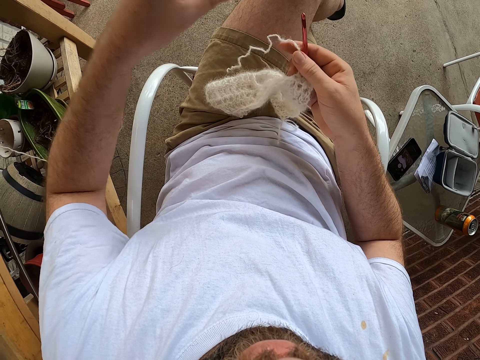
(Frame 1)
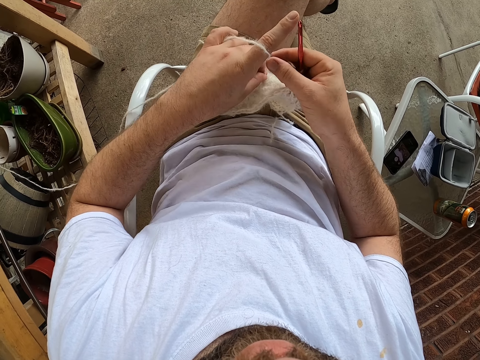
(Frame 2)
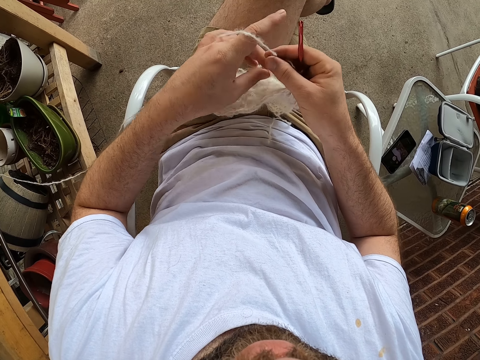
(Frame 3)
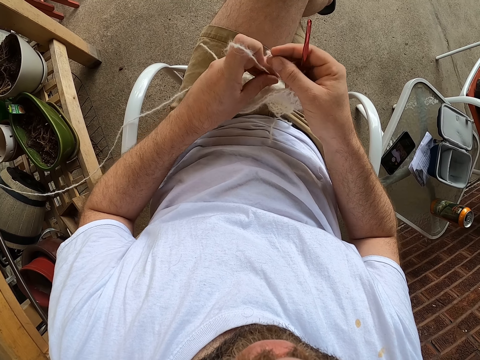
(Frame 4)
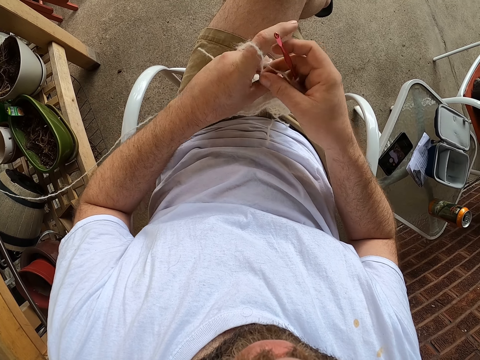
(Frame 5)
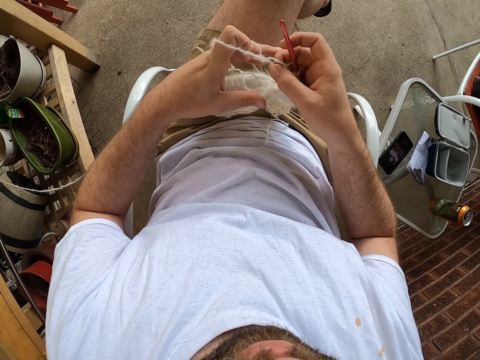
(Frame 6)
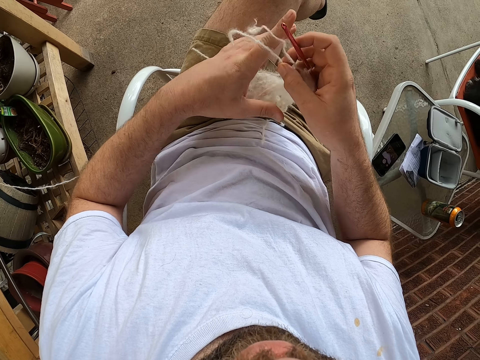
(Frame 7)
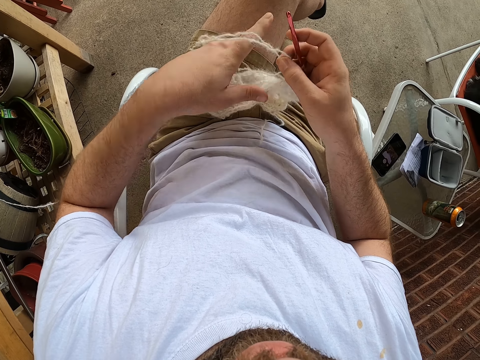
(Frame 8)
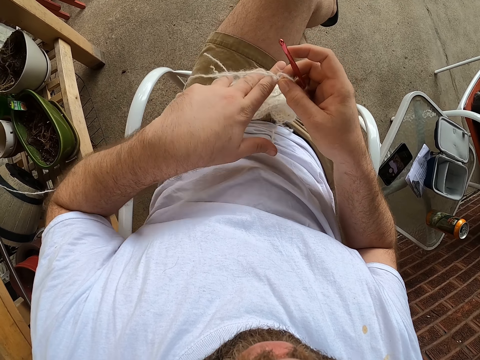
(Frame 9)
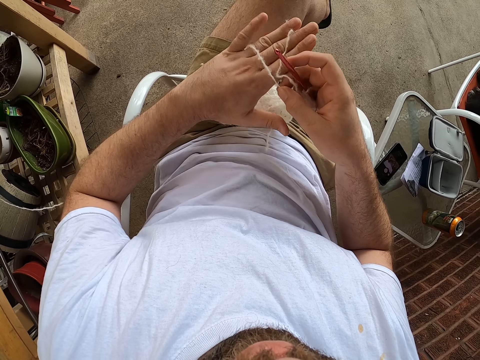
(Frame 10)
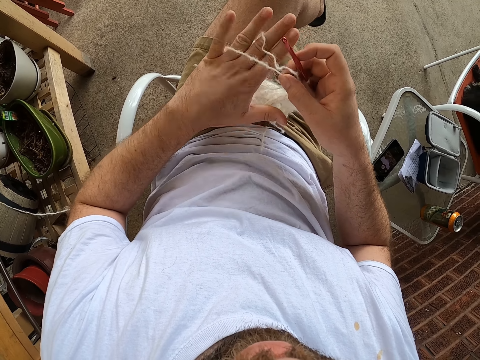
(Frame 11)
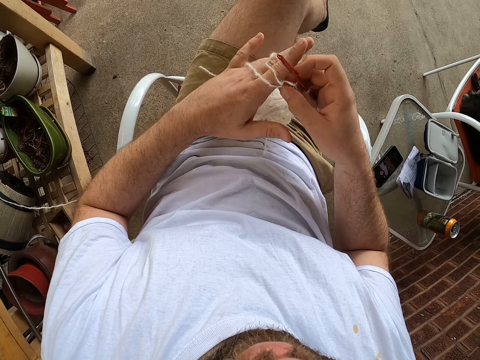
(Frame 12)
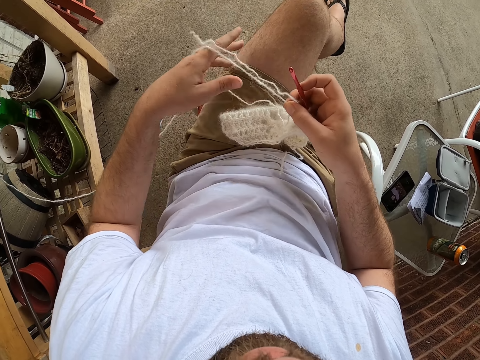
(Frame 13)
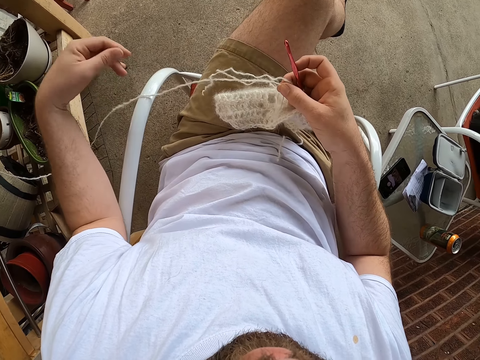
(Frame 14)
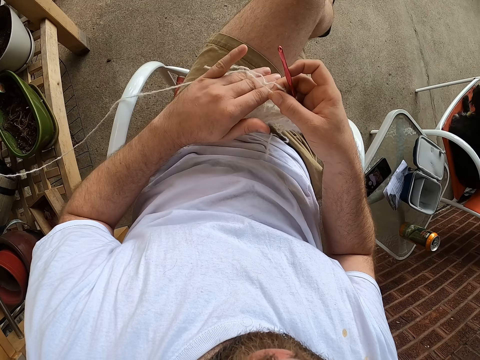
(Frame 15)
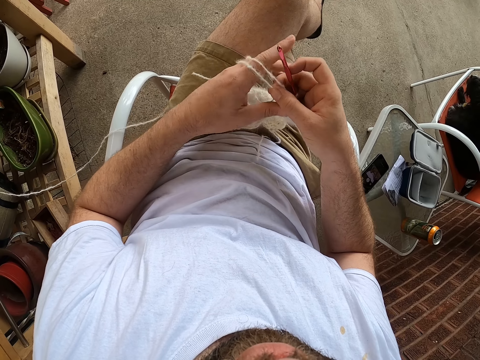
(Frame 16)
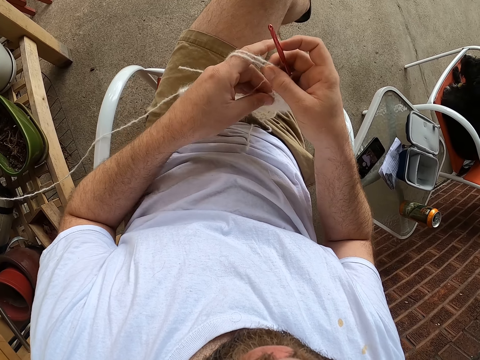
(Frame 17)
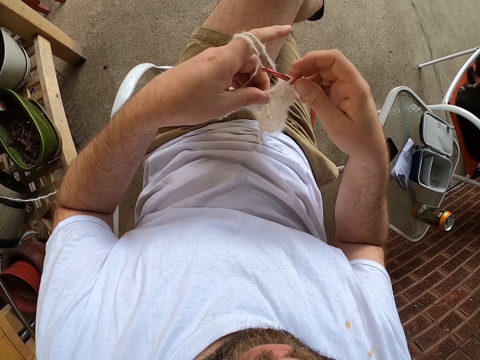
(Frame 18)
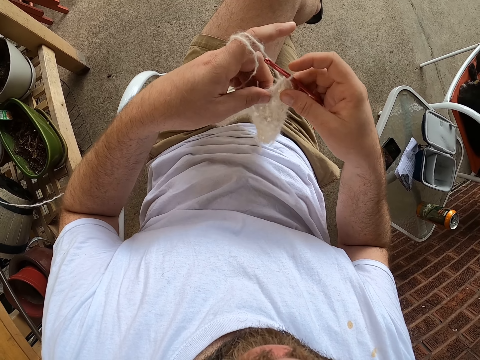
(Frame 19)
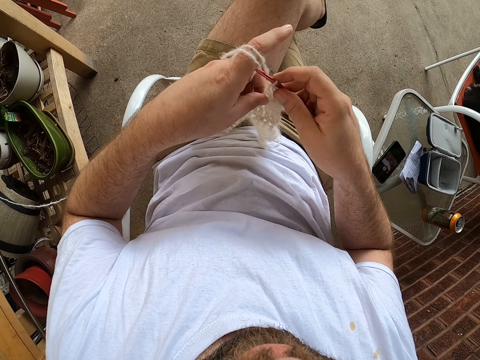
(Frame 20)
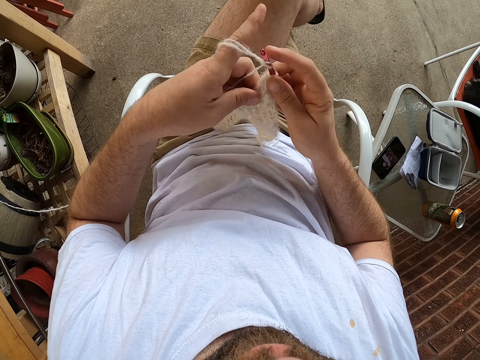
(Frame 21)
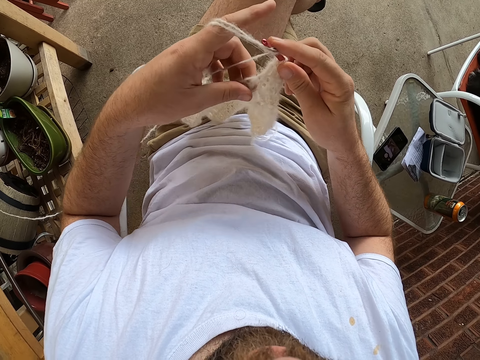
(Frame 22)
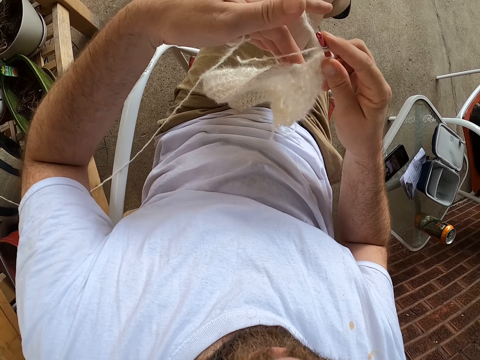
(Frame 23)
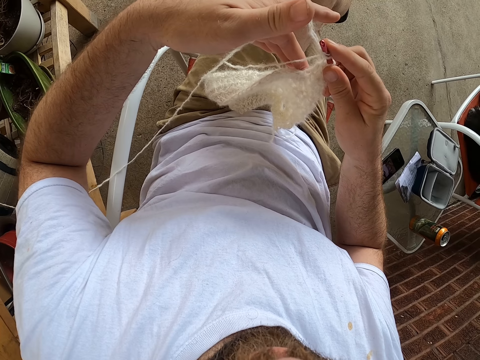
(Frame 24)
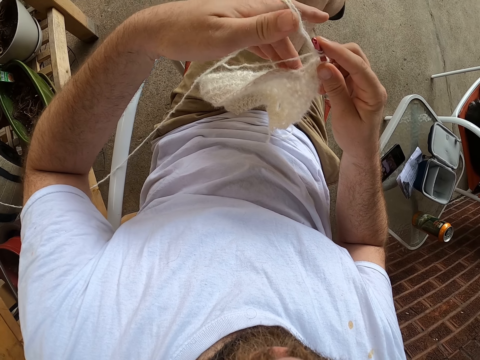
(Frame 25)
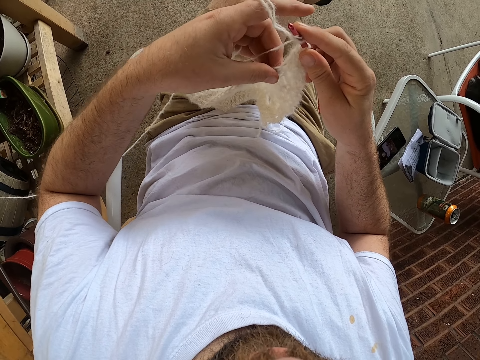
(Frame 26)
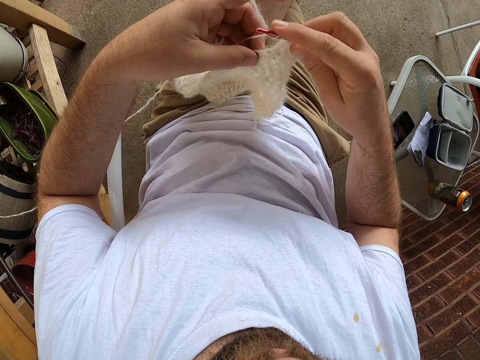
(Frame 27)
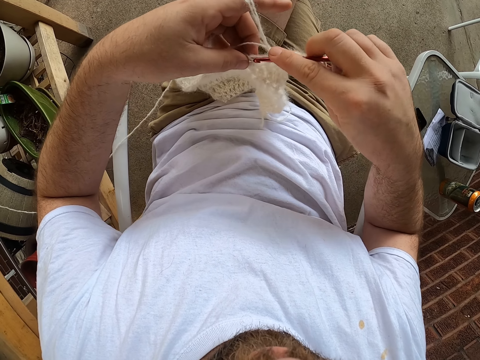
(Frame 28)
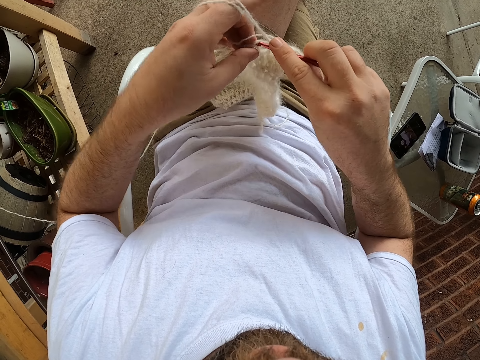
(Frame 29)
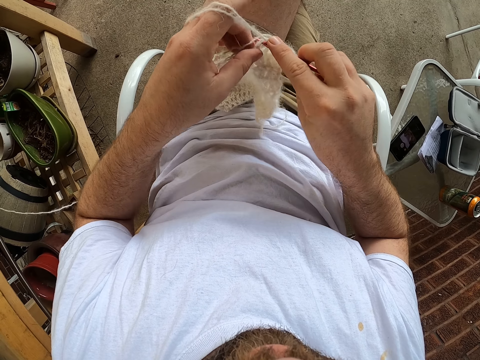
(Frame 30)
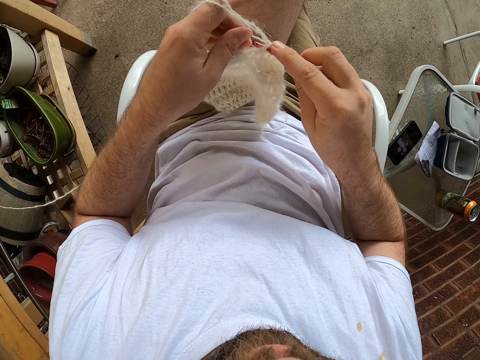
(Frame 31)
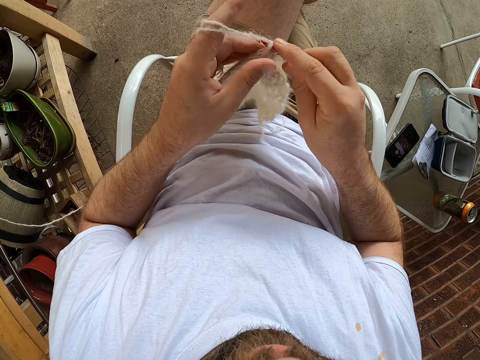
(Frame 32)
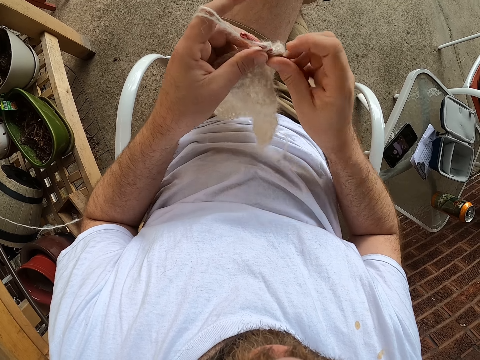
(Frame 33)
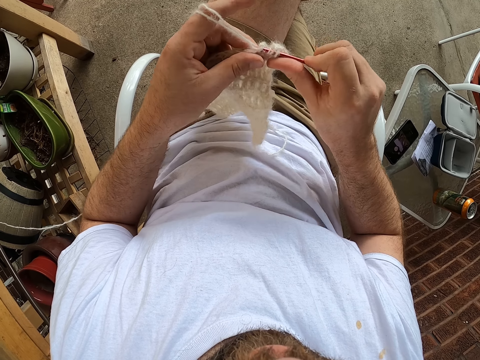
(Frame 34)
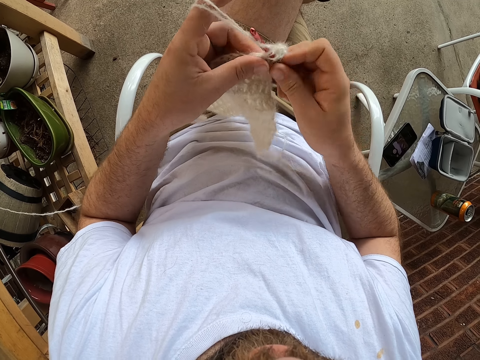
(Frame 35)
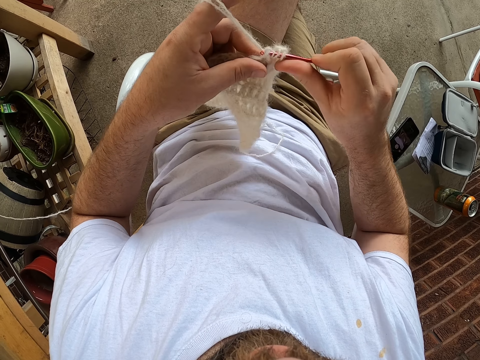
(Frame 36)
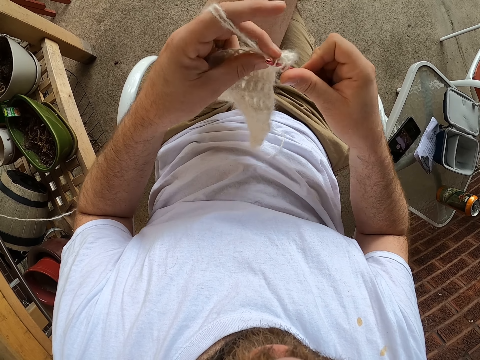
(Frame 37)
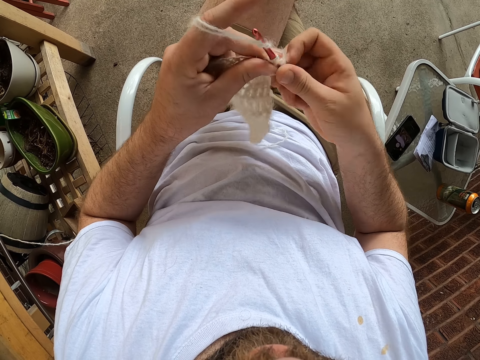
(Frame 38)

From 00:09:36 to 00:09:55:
The camera wearer wraps the yarn over his left hand's fingers. He sews a fabric. He knits the yarn with the knitting pin.

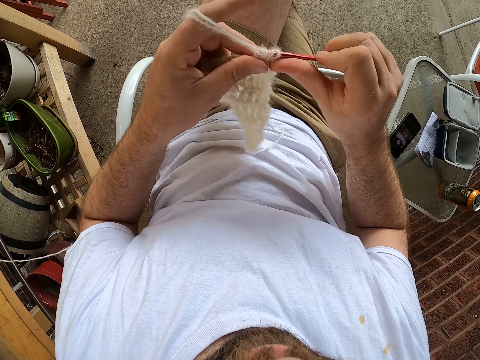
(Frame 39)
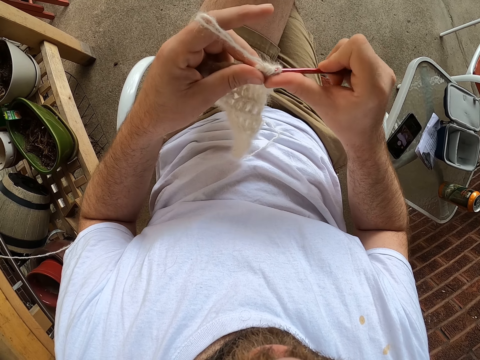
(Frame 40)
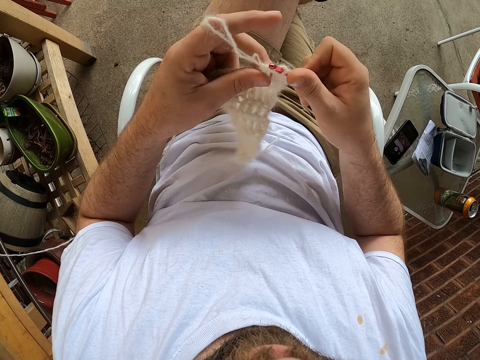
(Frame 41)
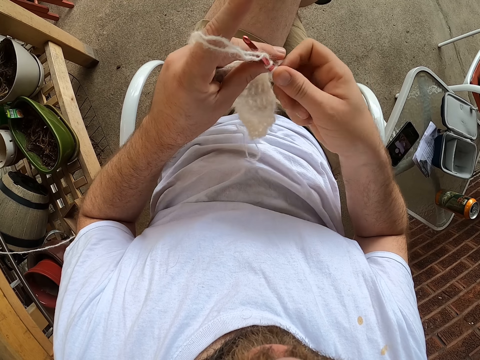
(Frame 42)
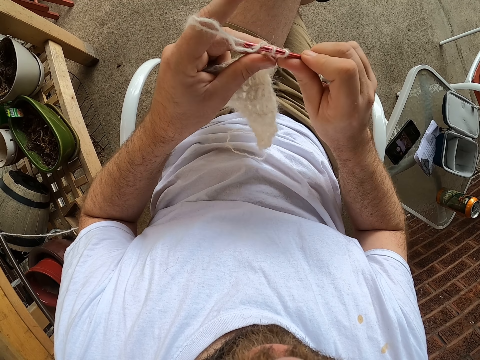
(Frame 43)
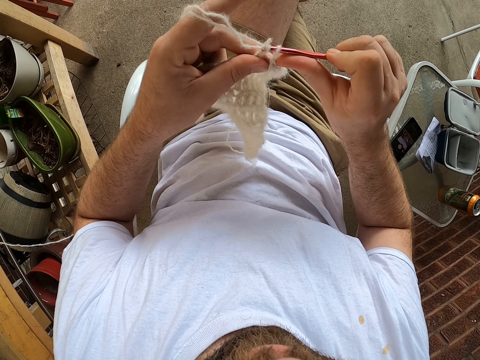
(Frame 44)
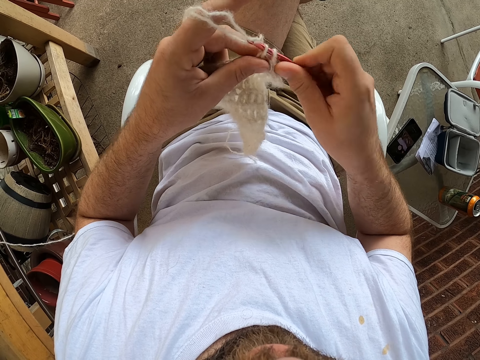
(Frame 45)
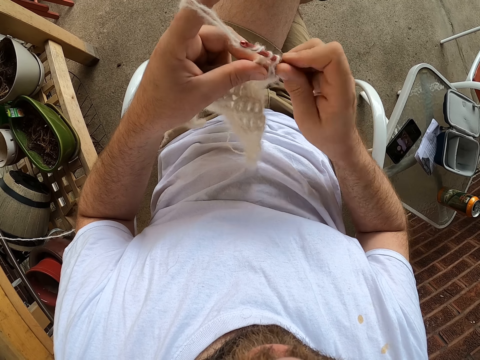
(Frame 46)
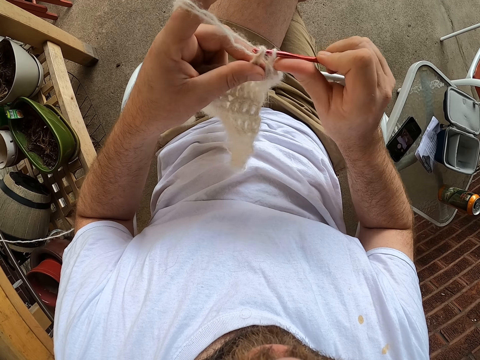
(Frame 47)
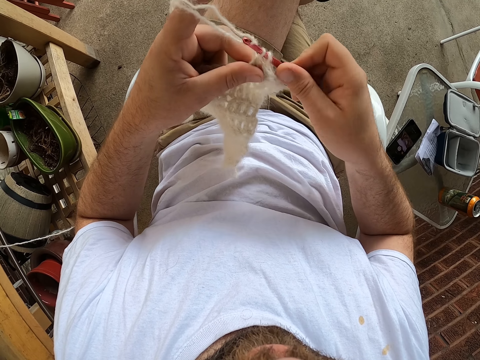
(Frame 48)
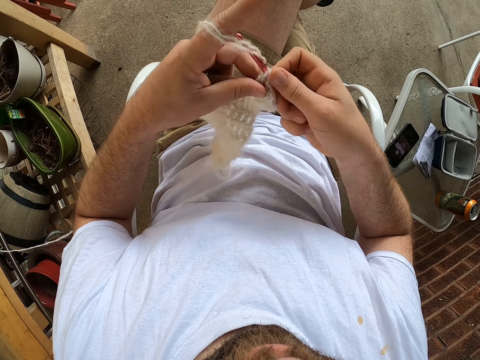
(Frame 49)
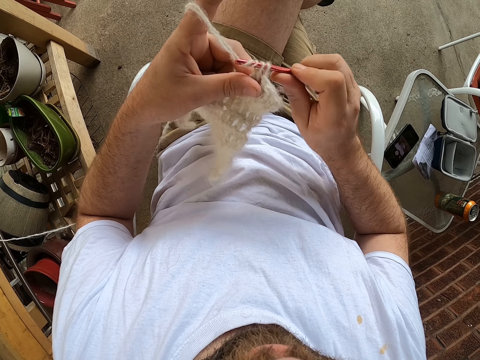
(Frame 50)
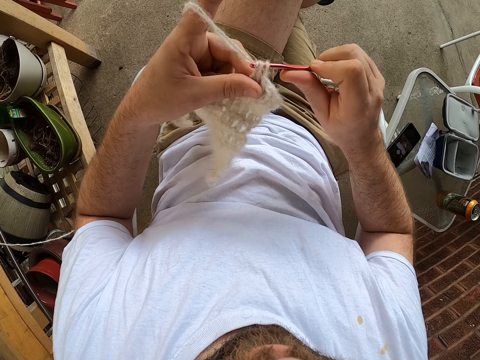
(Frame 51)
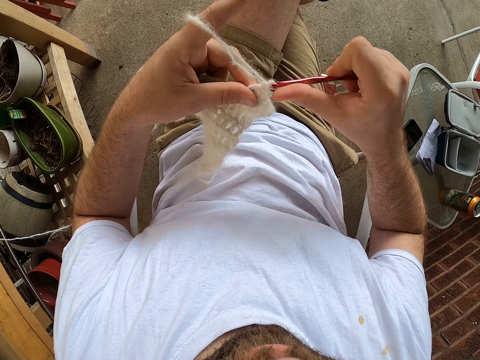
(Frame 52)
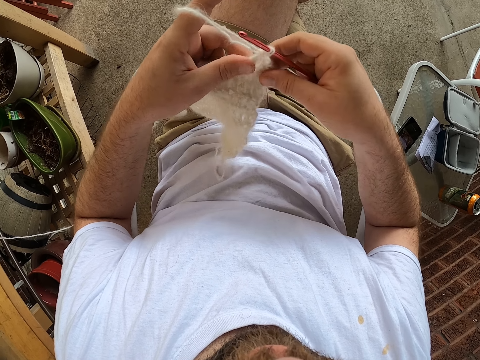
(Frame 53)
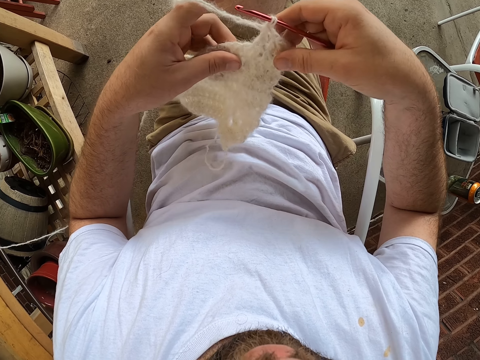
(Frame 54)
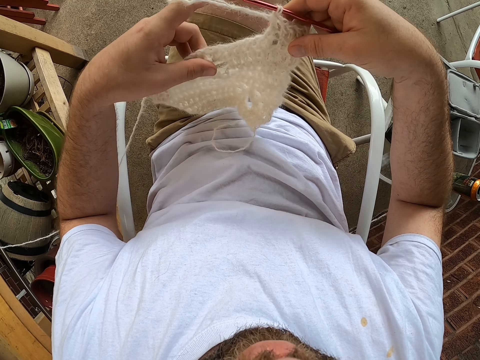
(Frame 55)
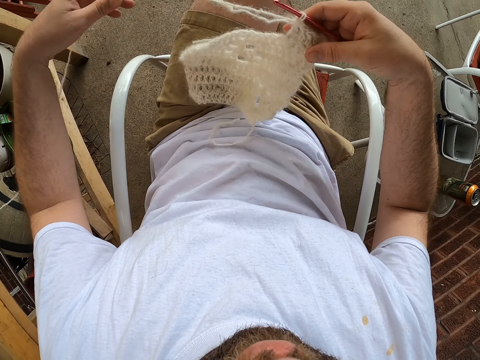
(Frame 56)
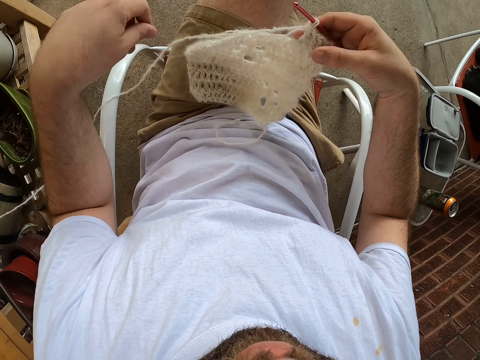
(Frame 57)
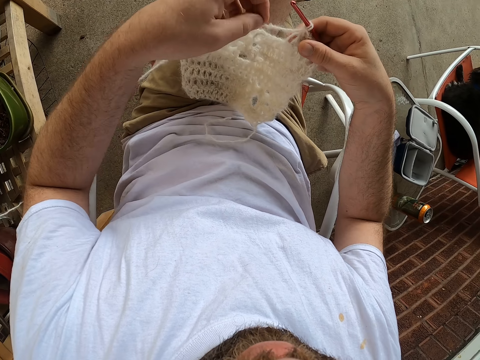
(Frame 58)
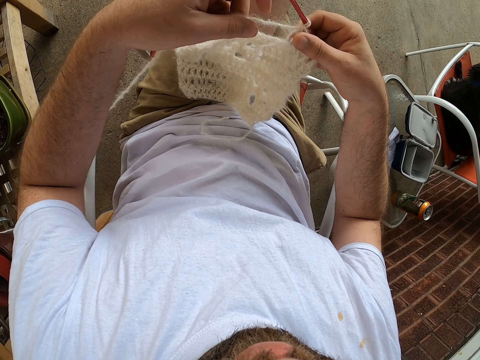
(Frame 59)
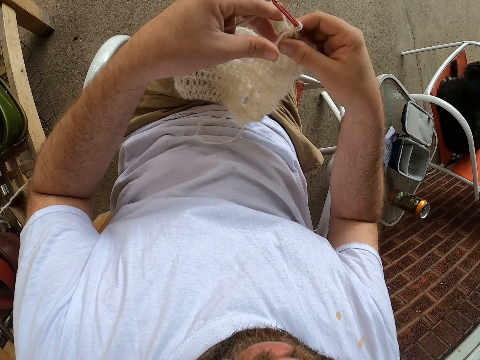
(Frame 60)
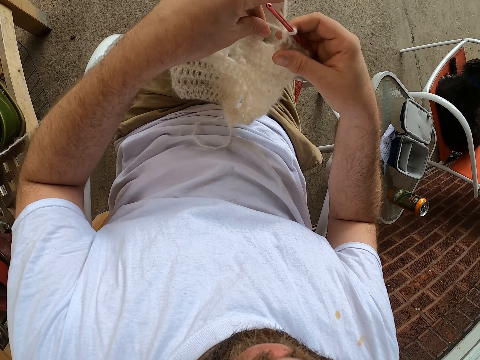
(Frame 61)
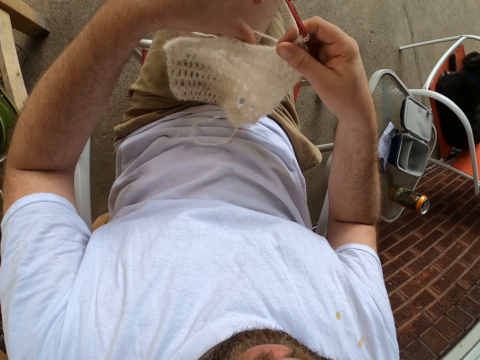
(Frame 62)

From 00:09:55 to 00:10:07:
The camera wearer spreads the strings.
